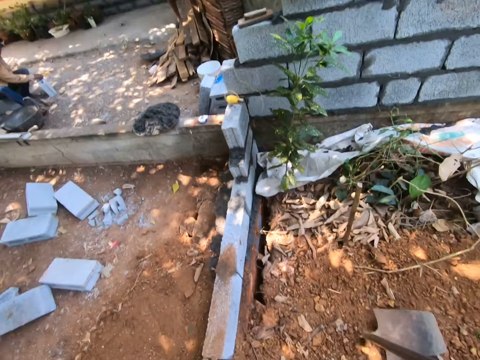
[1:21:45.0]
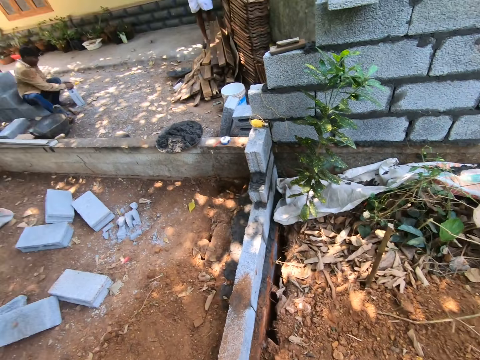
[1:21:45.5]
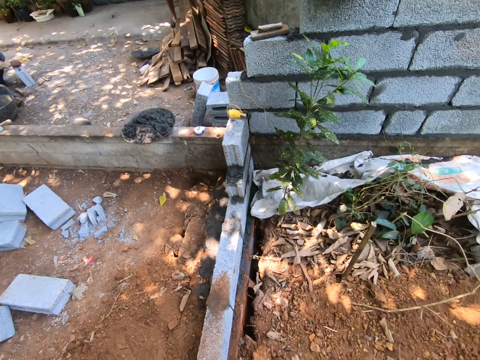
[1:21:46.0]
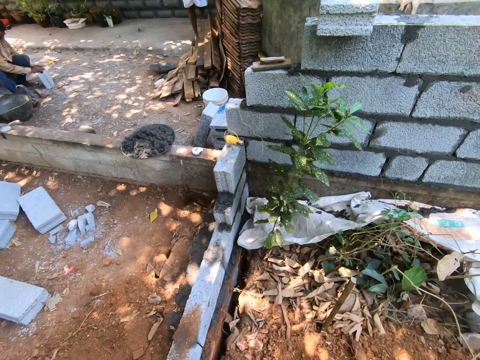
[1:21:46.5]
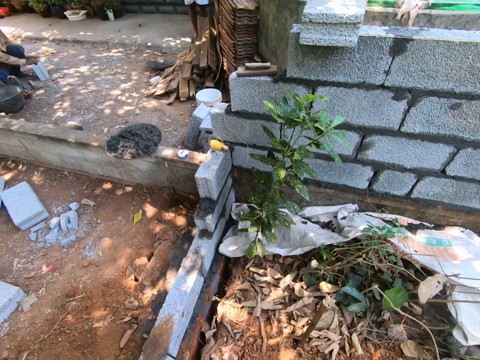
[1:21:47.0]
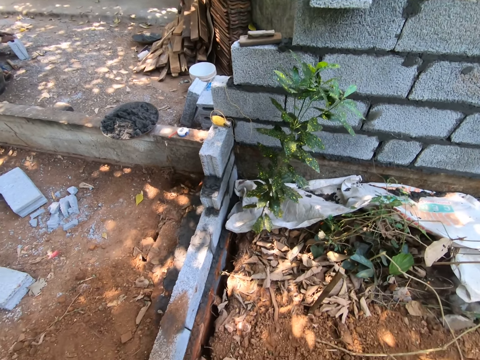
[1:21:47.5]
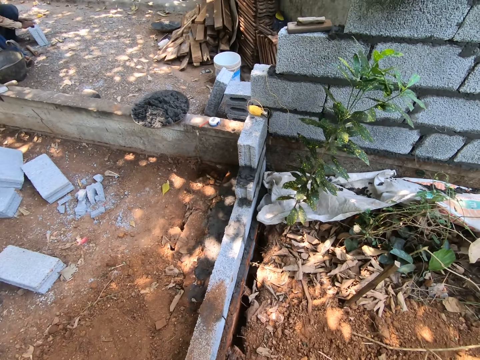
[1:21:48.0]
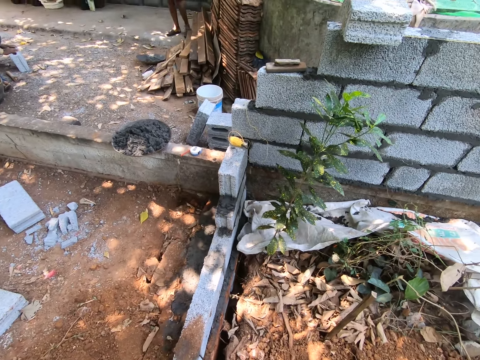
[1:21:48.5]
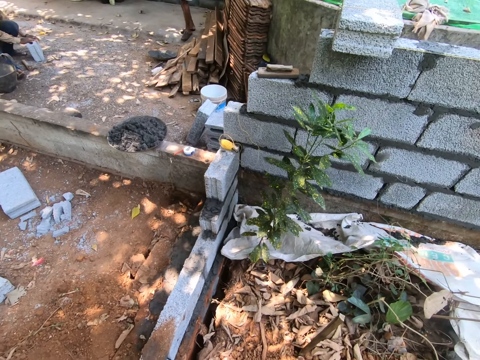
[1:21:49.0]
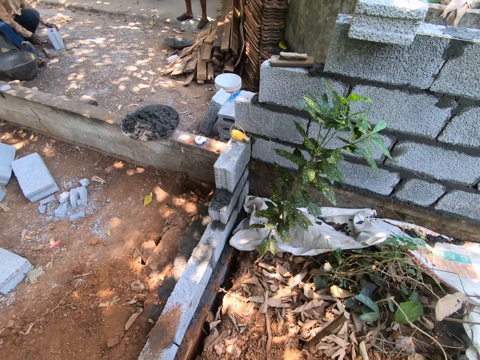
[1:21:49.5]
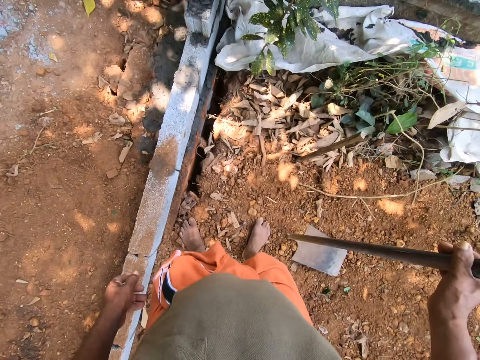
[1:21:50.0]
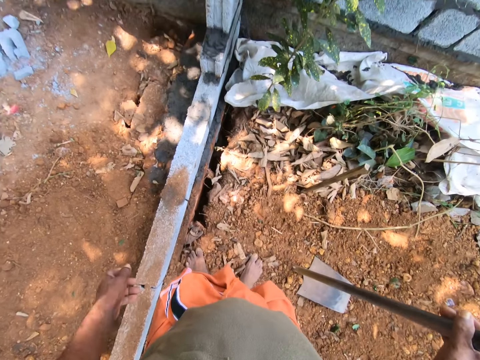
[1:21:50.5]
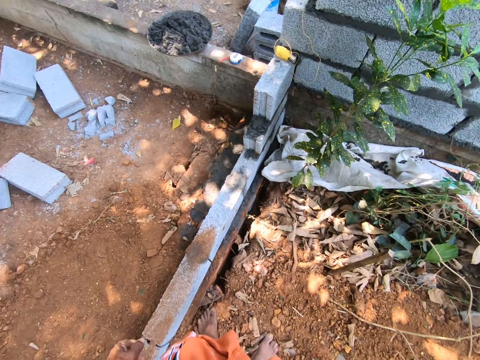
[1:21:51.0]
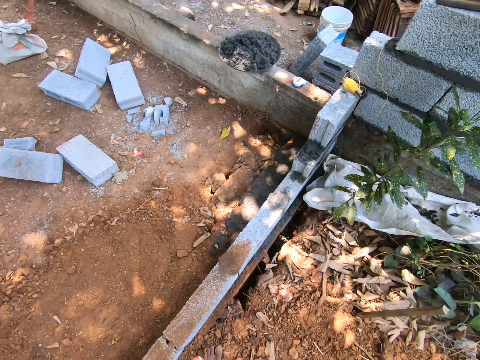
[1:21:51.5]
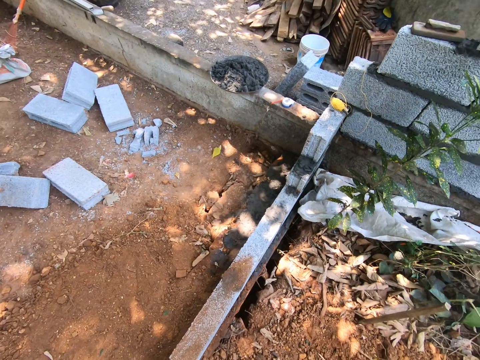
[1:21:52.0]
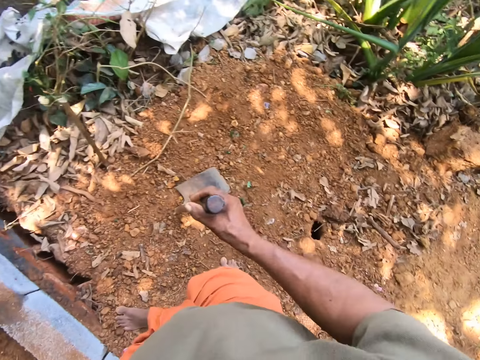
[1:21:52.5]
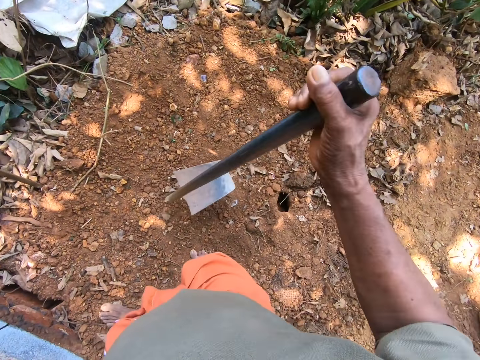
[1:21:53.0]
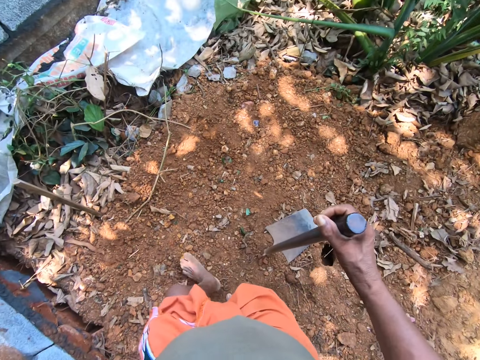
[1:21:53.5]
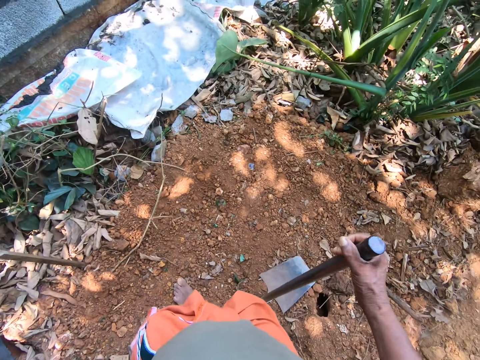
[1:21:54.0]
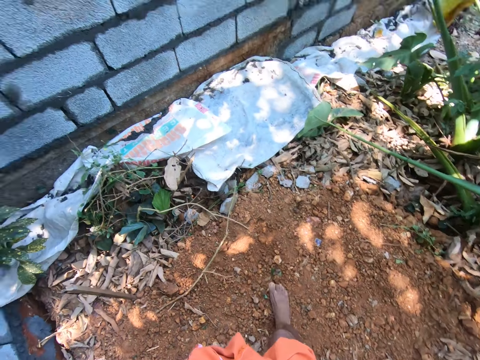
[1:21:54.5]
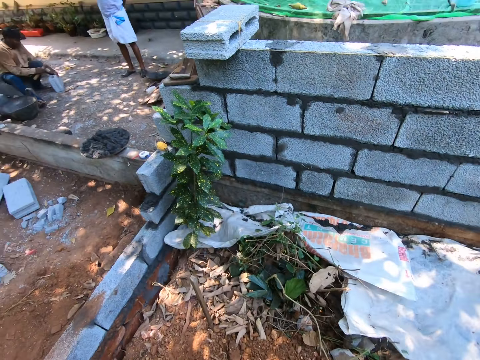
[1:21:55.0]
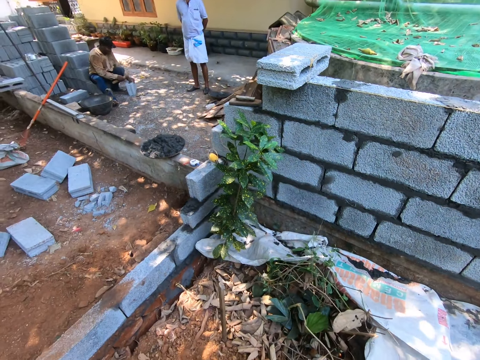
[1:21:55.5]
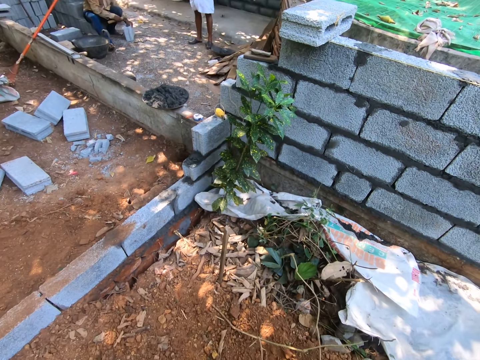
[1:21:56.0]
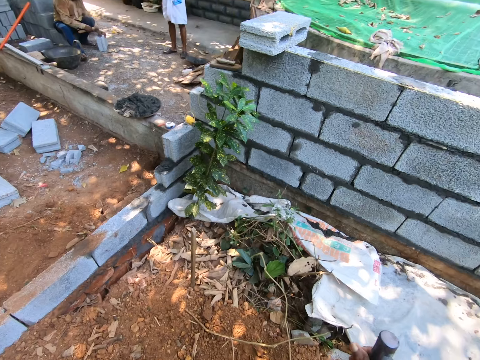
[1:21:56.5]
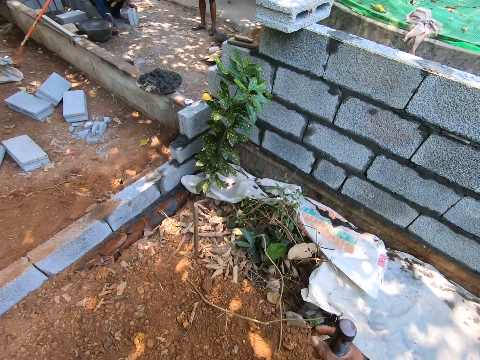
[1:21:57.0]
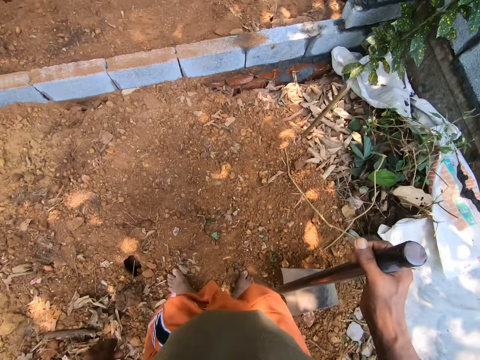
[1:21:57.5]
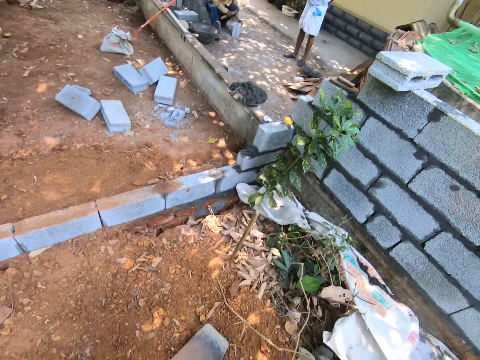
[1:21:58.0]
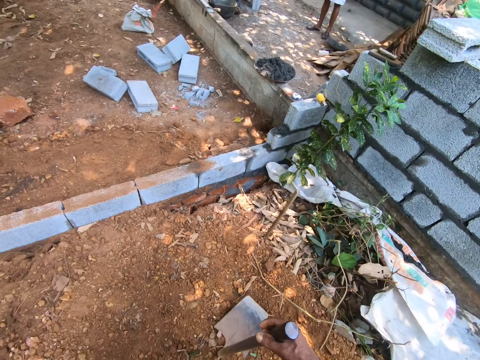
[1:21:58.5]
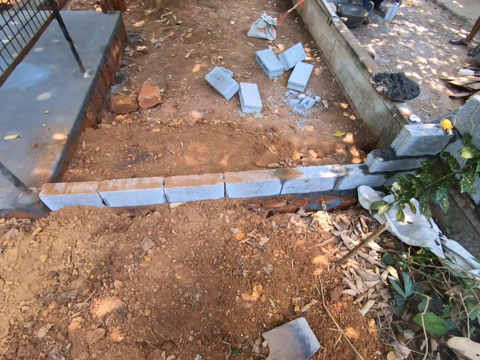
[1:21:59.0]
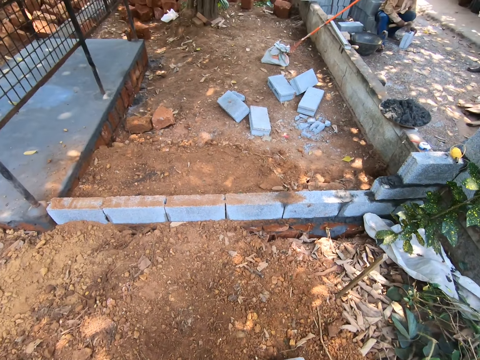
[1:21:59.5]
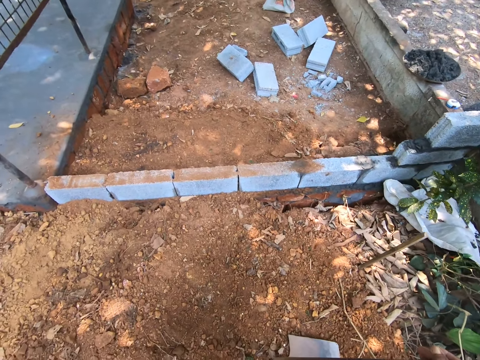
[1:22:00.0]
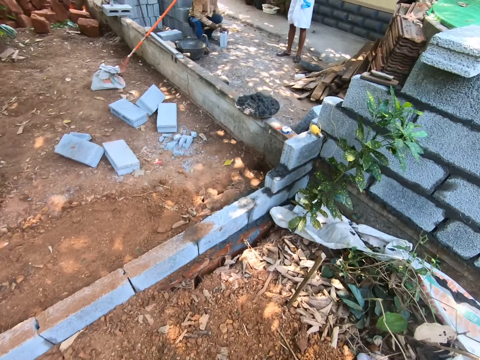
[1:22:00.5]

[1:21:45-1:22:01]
The camera wearer lifts the hoe from the ground with his right hand. He drops the hoe on the ground with his right hand. He lifts the hoe from the ground with his right hand. He drops the hoe on the ground with his right hand.

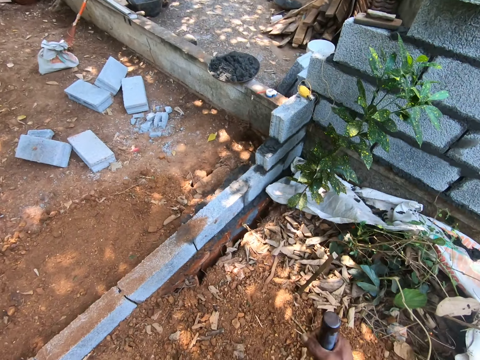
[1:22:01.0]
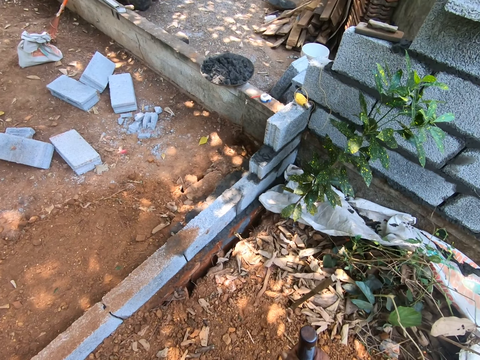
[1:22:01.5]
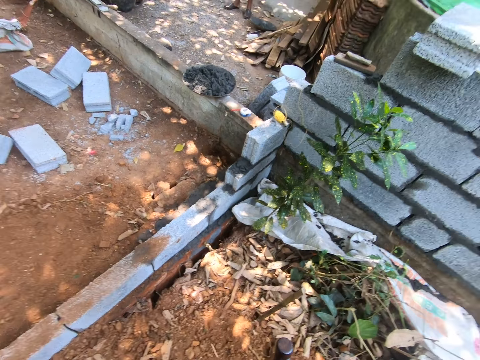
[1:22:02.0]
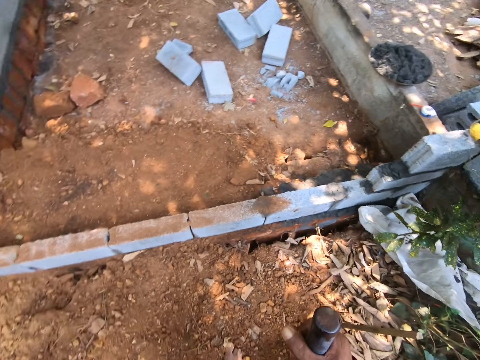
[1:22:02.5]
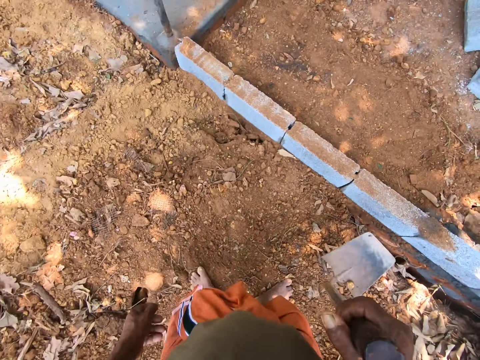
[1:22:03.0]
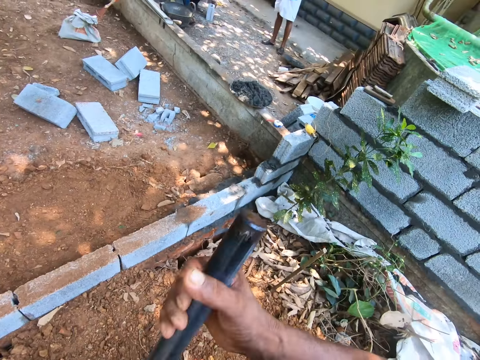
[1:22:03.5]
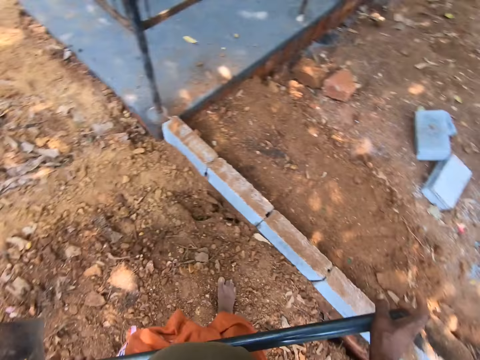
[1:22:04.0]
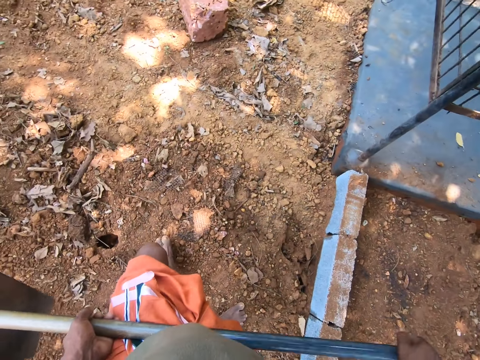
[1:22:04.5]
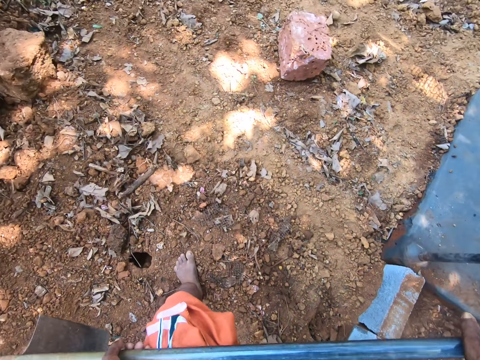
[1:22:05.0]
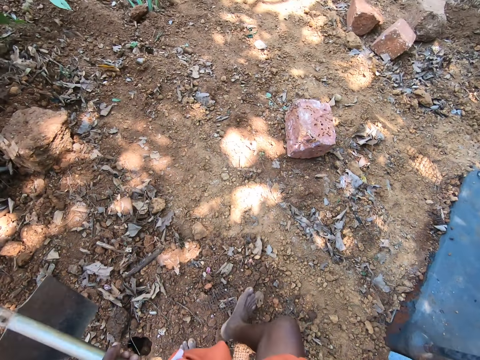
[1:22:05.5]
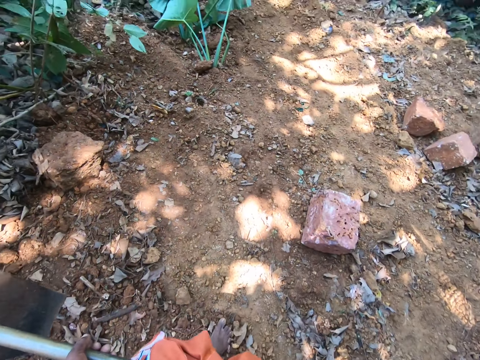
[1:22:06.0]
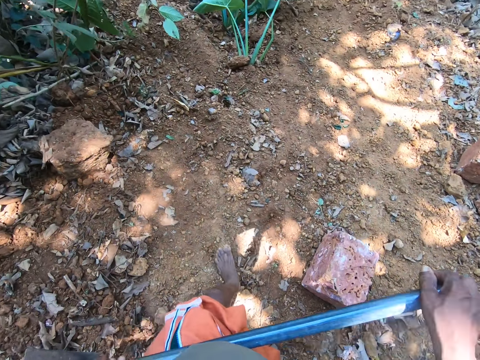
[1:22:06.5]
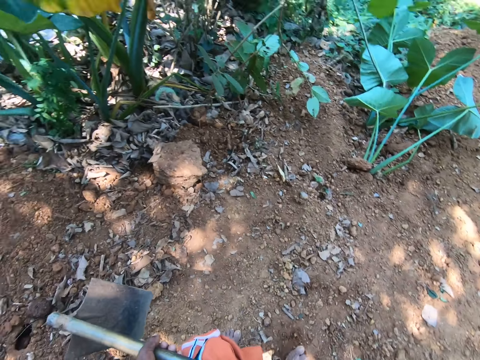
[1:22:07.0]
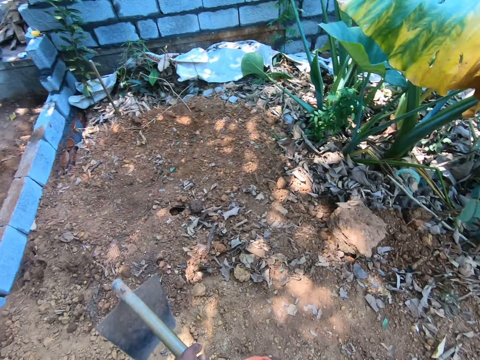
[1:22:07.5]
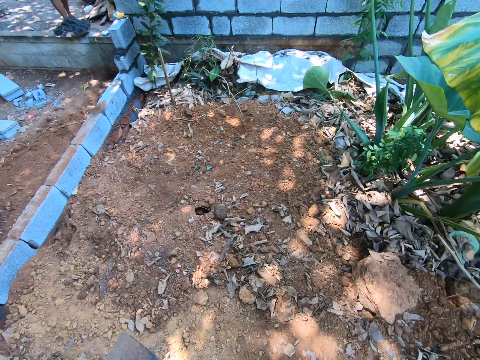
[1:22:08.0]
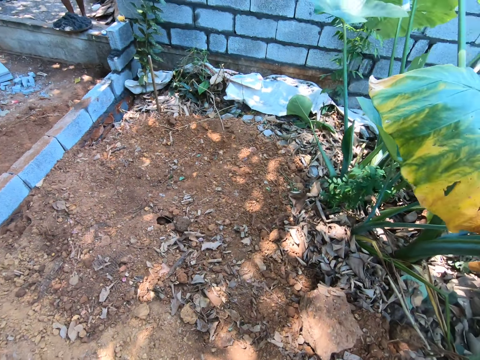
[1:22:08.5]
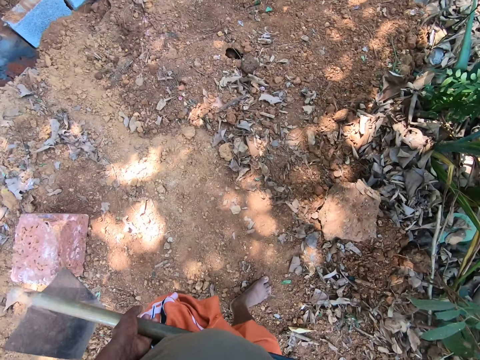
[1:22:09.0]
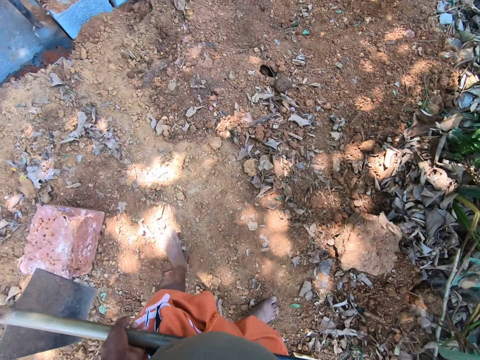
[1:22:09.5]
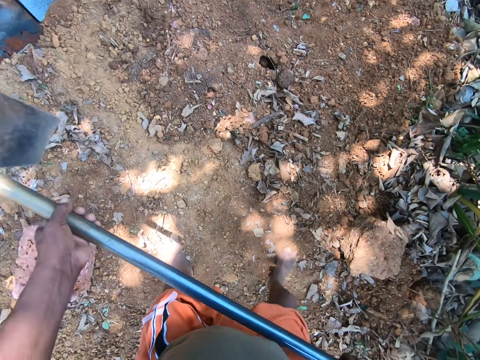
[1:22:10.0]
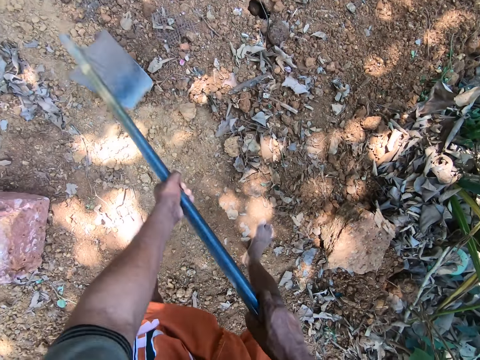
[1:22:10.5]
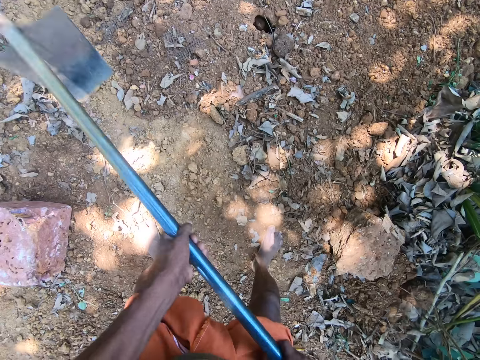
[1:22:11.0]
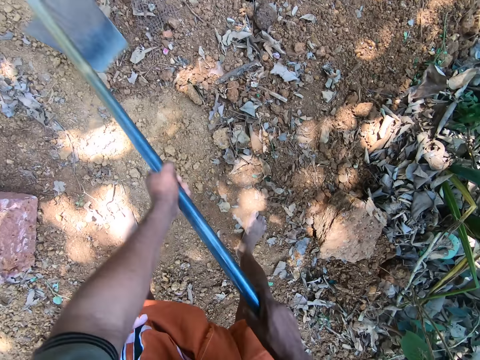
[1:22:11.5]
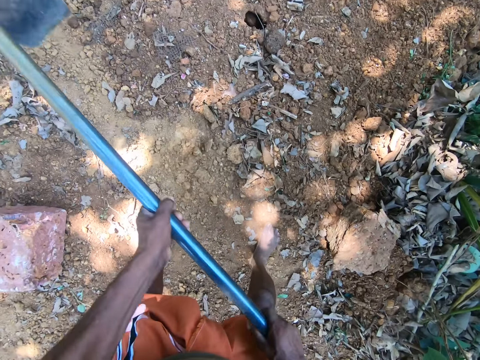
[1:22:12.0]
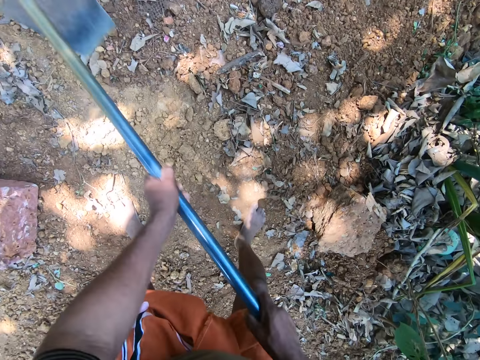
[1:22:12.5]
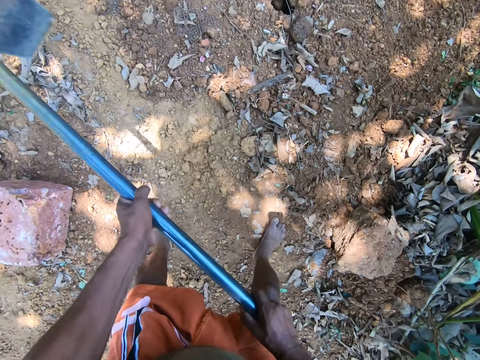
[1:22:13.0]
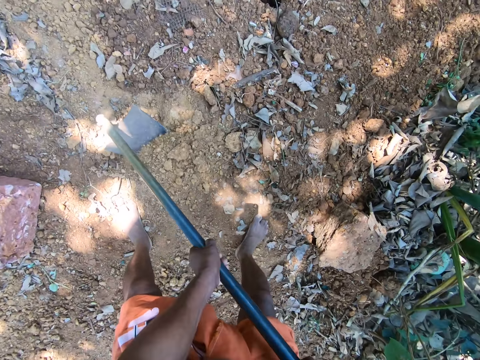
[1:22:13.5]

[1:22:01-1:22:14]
The camera wearer lifts the hoe from the ground with his right hand. He holds the hoe with both hands. He walks around the compound. He interacts with the man. He digs the ground with the hoe in both hands.
